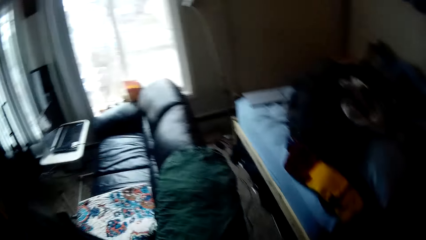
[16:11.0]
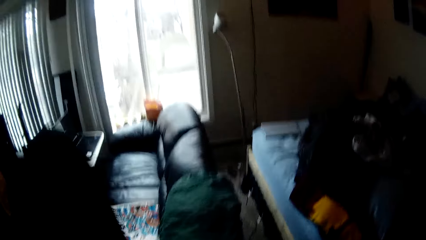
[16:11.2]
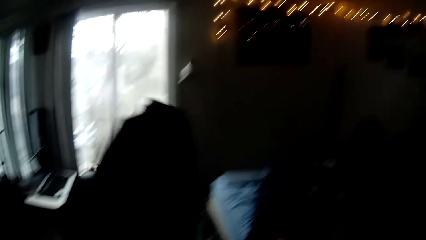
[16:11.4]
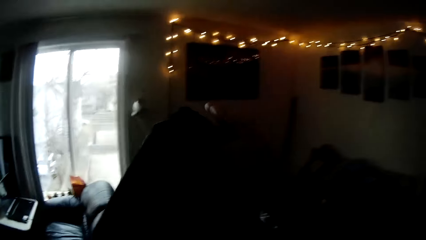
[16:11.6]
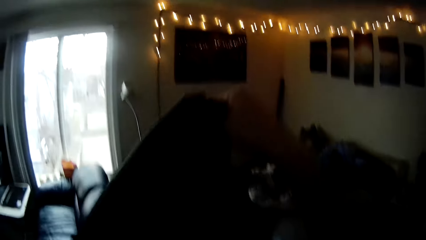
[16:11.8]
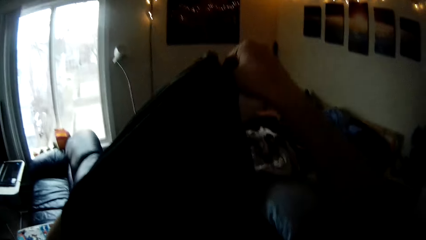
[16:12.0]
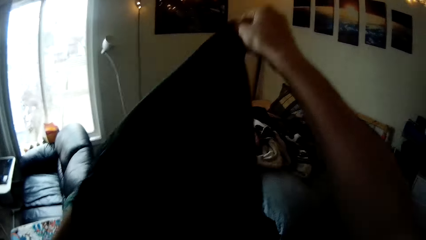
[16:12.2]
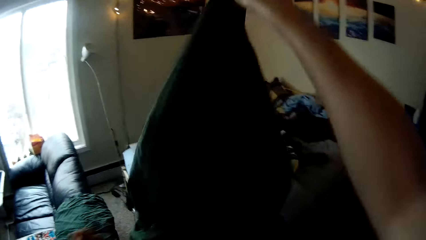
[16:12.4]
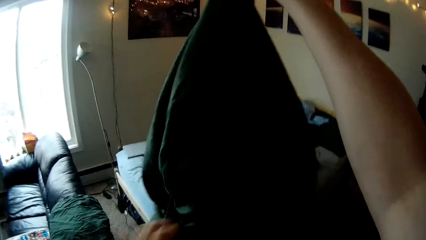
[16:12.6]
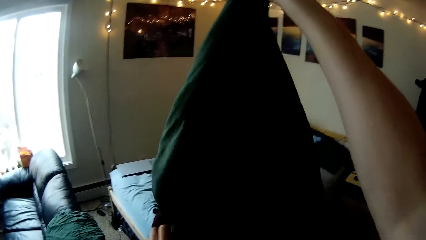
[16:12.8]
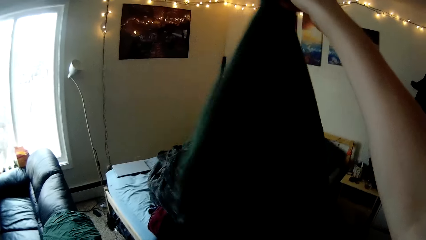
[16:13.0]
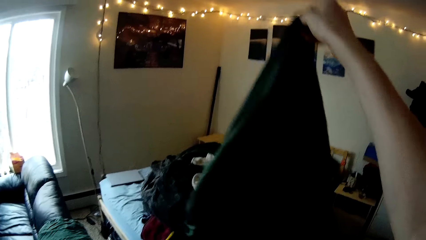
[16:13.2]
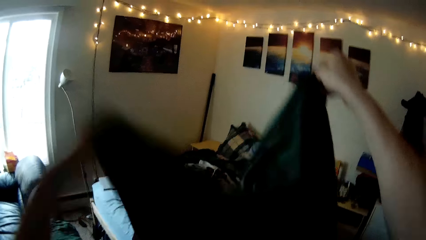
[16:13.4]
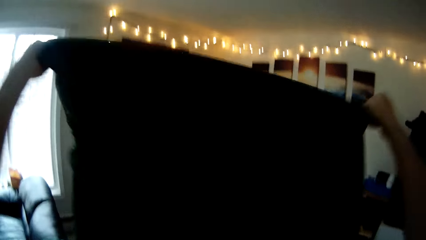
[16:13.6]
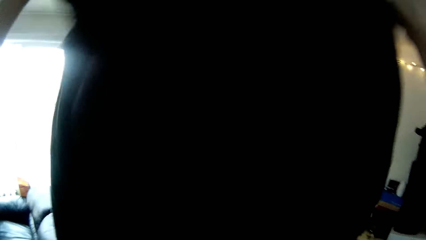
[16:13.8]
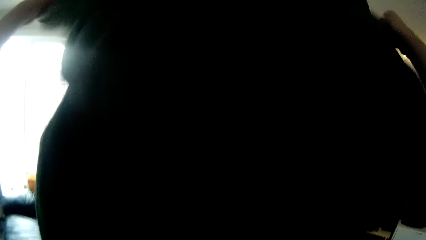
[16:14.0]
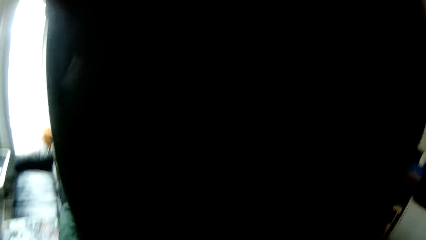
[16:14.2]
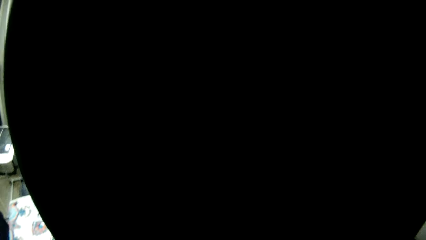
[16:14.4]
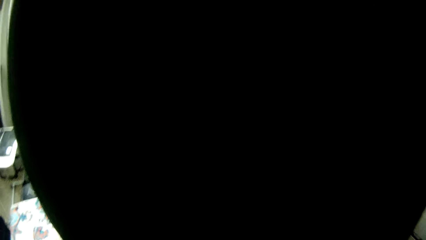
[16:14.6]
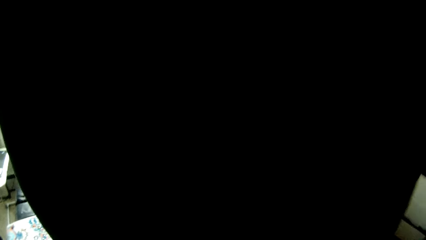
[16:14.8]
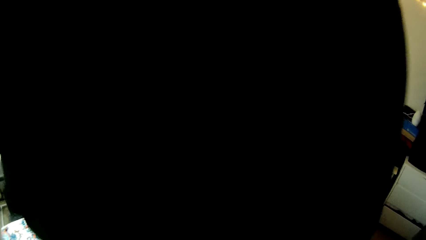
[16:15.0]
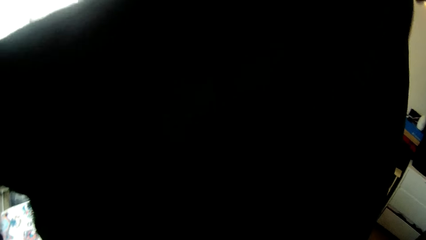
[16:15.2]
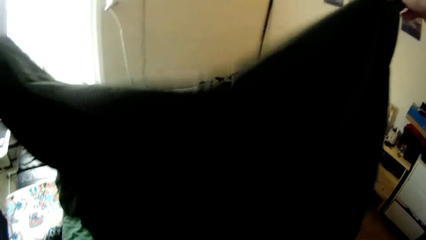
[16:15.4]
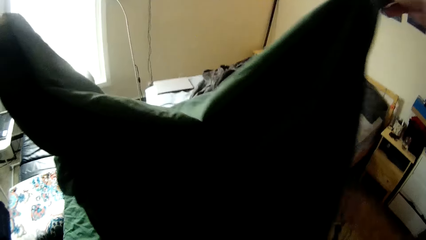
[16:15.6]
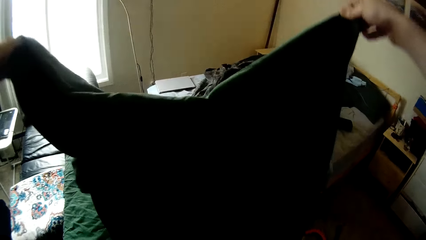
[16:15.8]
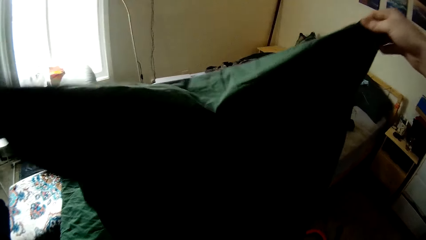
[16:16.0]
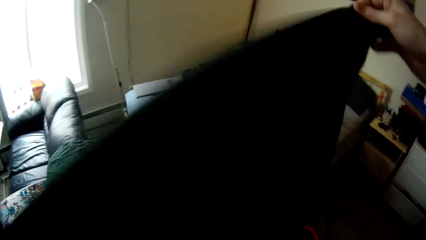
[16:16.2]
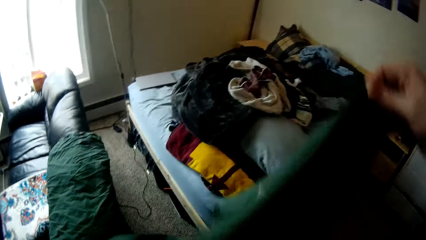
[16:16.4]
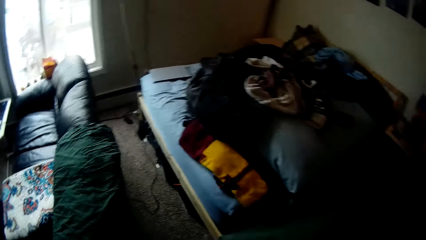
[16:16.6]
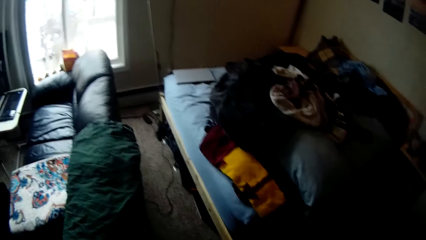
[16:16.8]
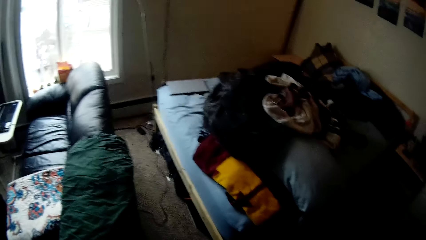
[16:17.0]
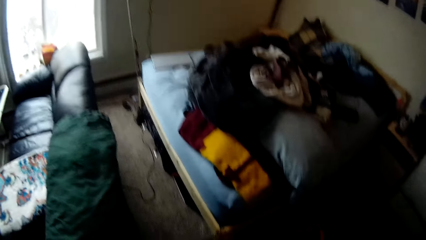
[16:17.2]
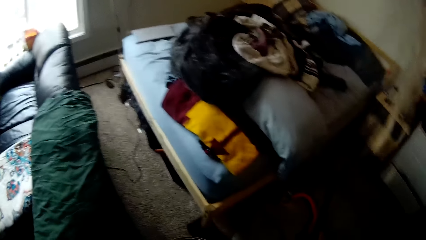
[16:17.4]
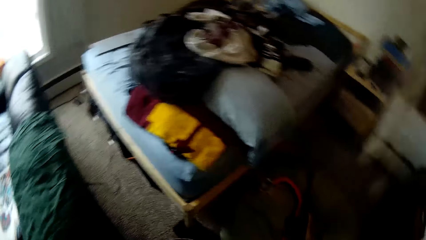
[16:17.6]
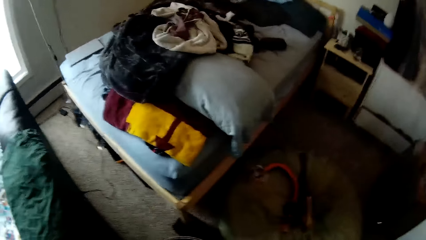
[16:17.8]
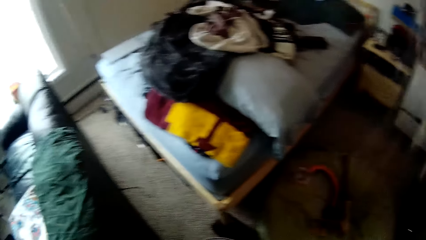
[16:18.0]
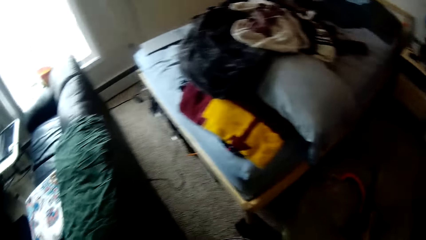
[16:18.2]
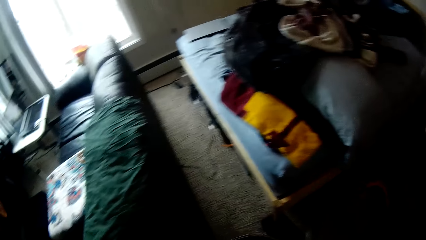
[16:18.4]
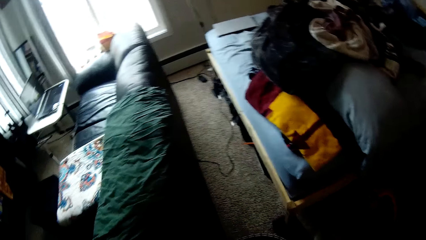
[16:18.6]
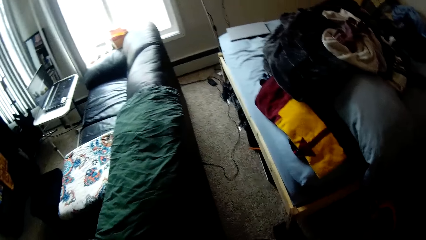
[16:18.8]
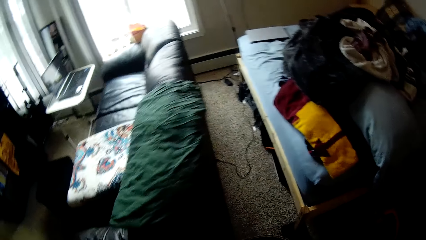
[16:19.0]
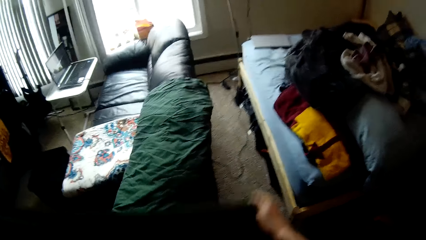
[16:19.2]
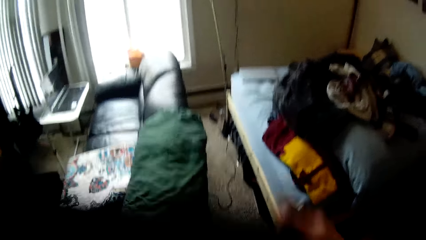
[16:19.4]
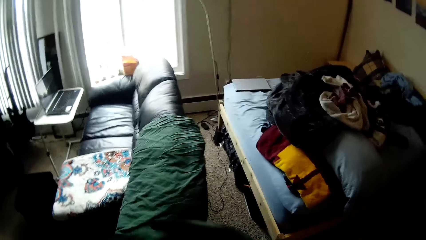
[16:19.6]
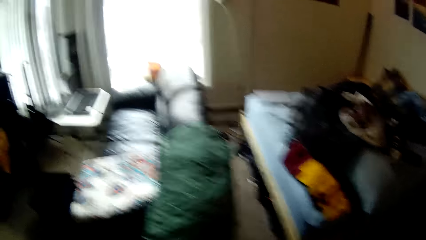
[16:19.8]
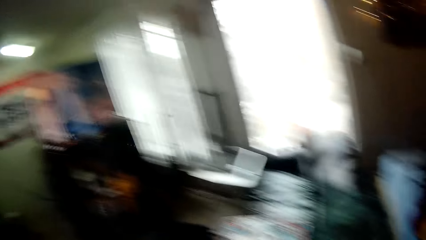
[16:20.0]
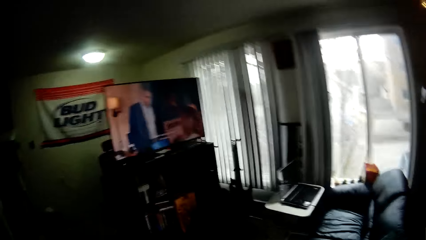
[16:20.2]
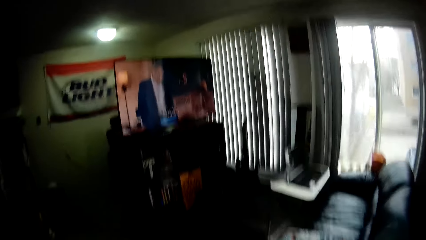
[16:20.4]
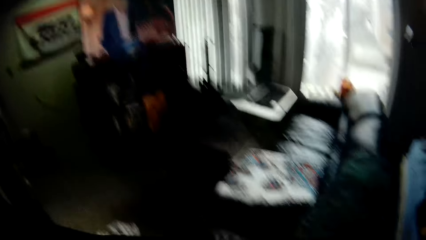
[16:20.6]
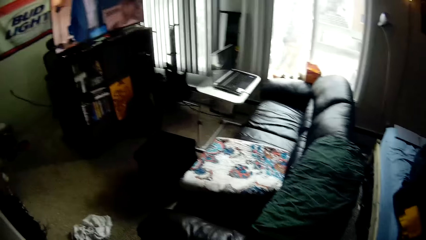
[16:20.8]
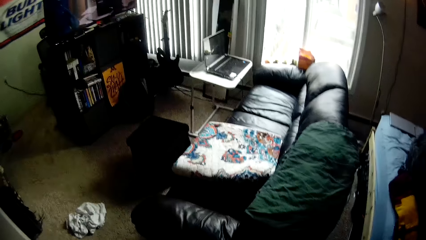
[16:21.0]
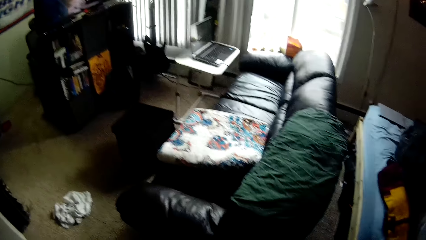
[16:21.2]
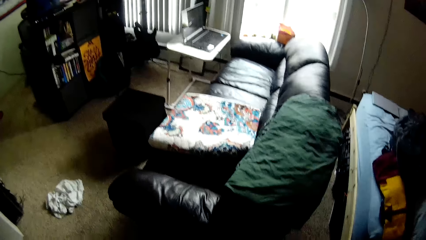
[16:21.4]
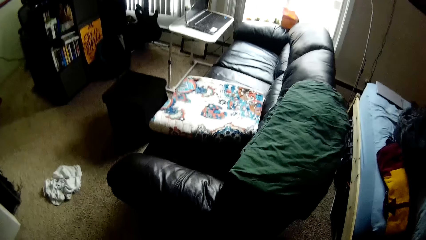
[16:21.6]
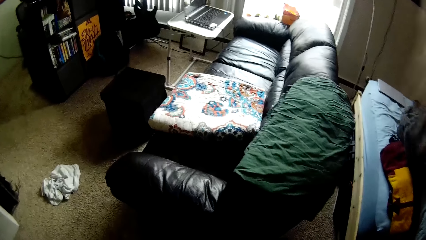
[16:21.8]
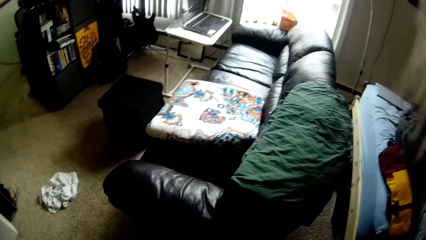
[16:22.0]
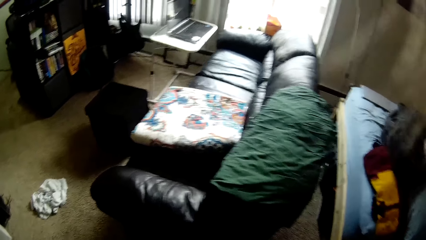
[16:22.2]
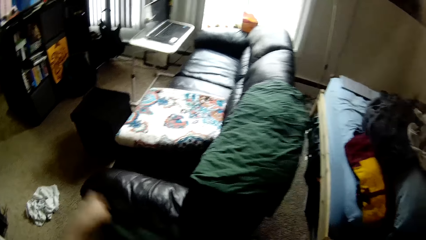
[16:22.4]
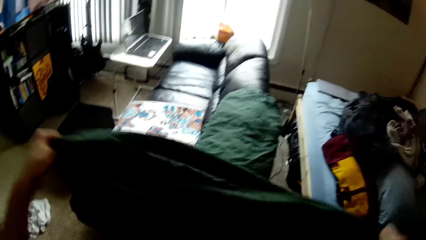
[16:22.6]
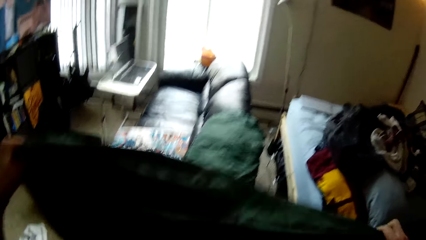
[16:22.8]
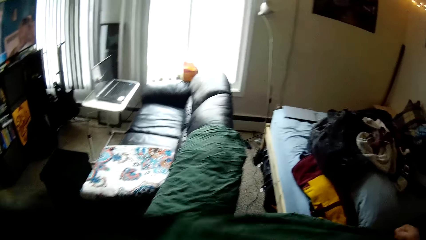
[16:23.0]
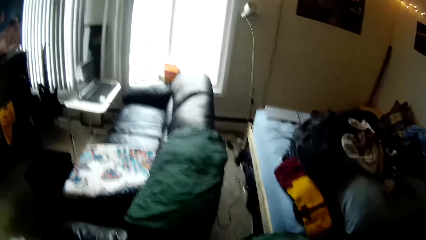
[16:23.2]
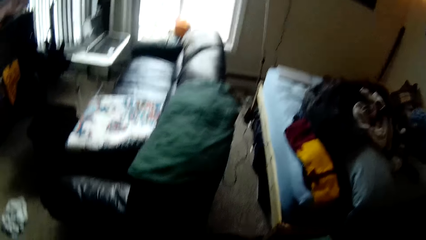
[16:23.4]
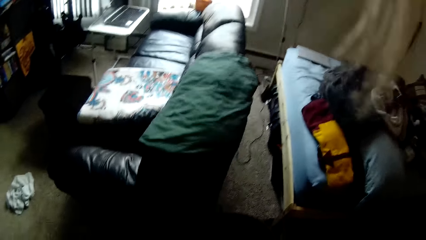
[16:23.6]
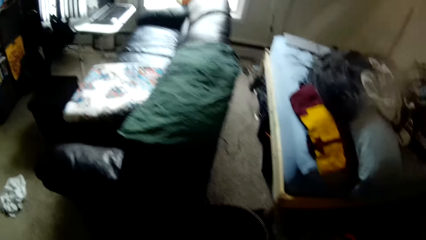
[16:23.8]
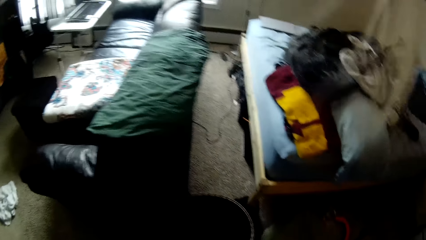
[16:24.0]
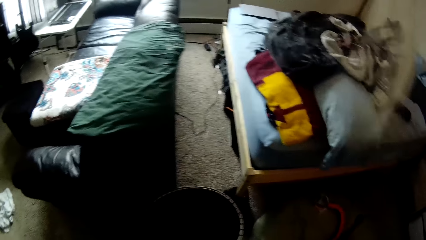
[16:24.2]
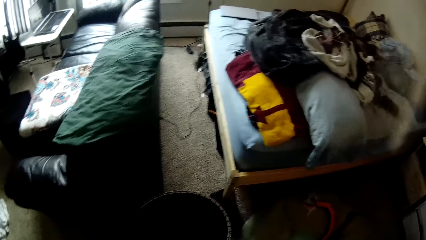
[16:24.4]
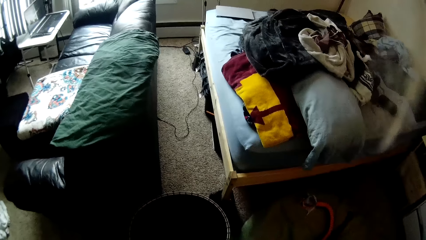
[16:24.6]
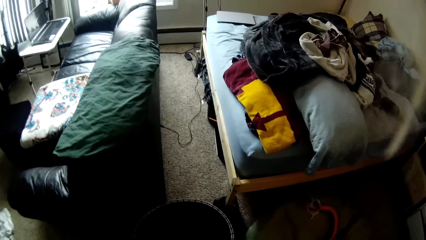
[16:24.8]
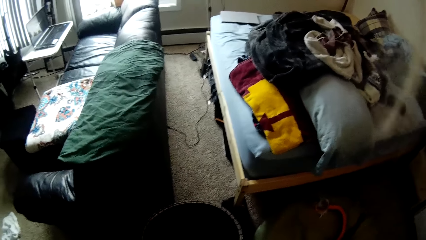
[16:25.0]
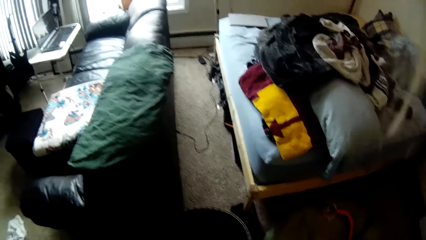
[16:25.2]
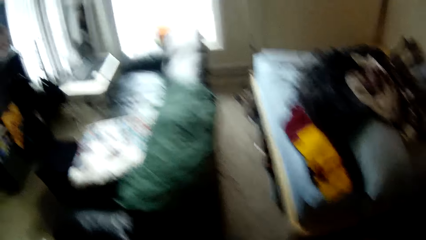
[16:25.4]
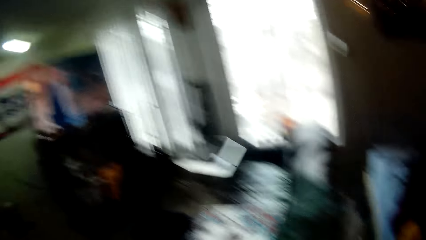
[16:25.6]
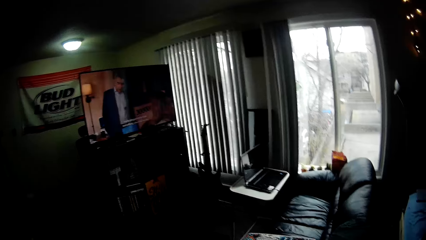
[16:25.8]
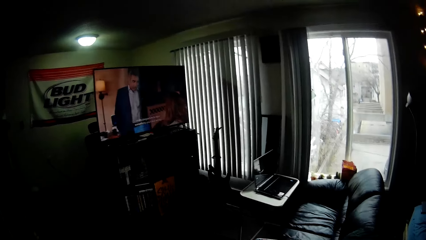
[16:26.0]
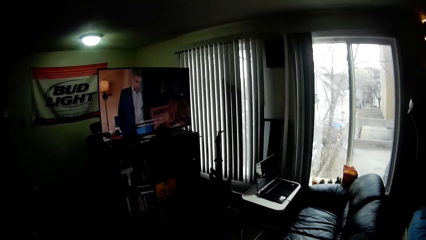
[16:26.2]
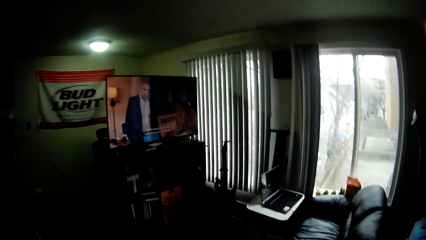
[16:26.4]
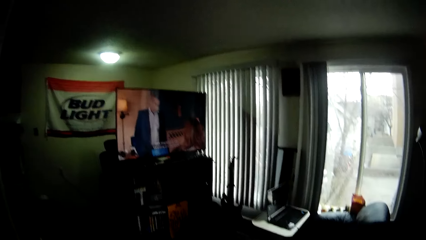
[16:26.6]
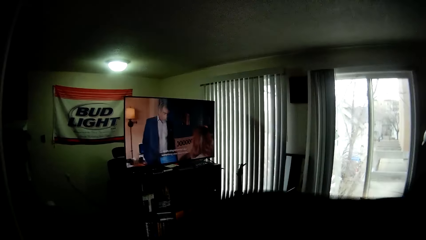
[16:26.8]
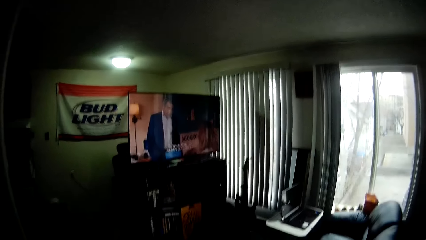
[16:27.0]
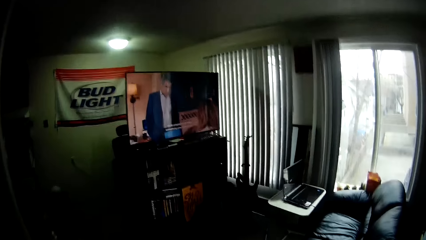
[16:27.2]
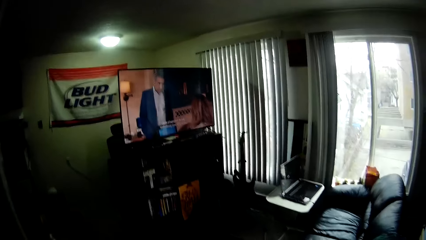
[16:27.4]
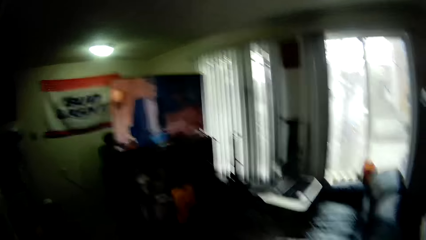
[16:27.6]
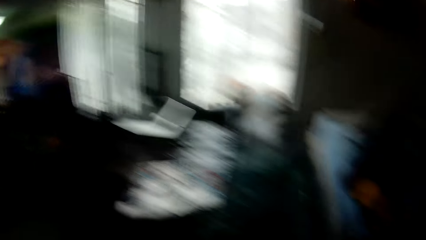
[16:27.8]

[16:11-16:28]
The camera wearer folds a piece of cloth with hands. They look around a room. They fold the piece of cloth with hands. They look around the room. They straighten the piece of cloth with a hand. They look around the room.
